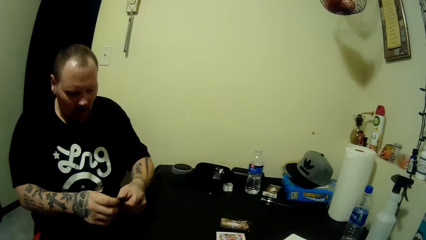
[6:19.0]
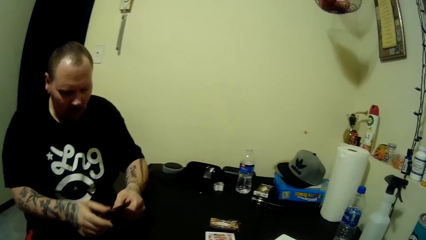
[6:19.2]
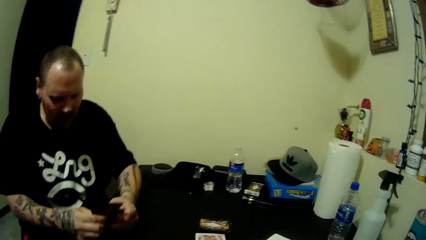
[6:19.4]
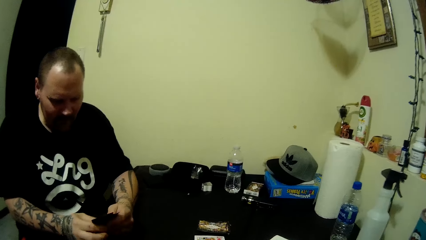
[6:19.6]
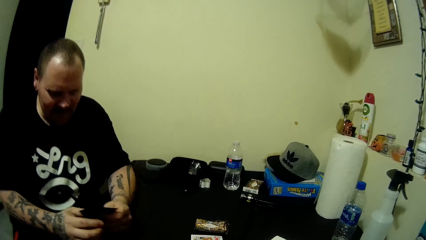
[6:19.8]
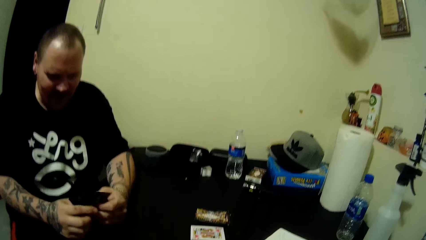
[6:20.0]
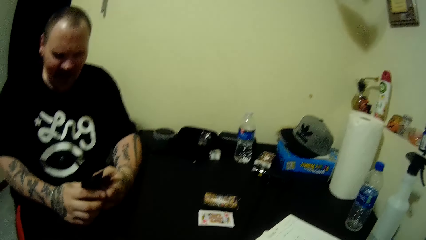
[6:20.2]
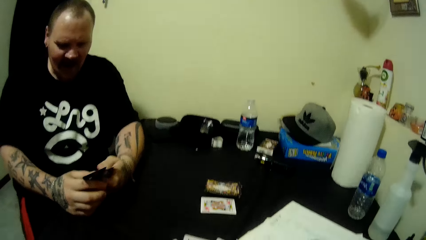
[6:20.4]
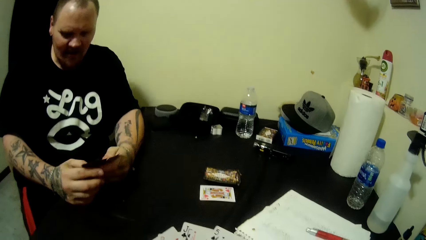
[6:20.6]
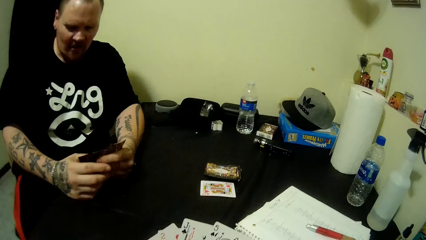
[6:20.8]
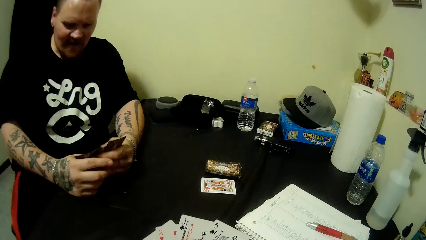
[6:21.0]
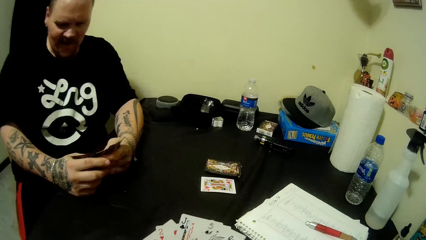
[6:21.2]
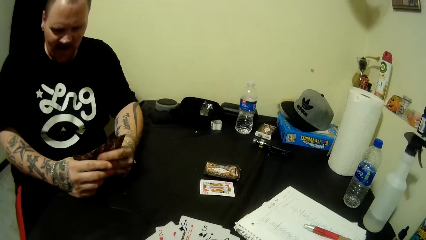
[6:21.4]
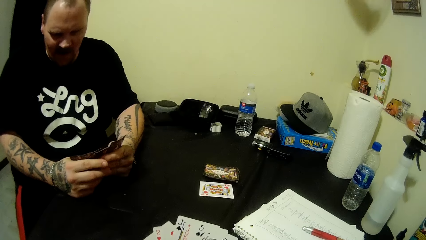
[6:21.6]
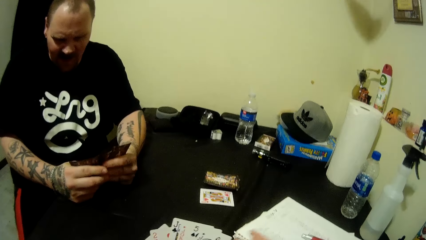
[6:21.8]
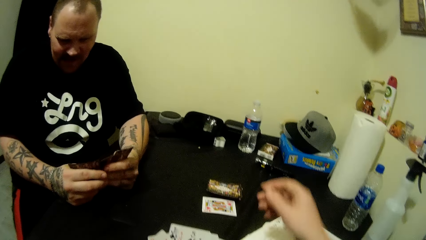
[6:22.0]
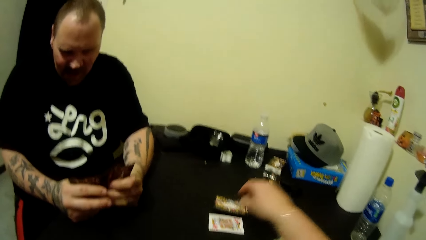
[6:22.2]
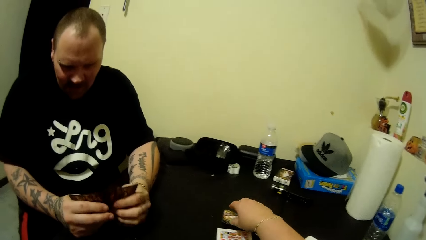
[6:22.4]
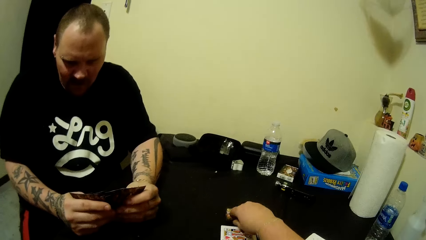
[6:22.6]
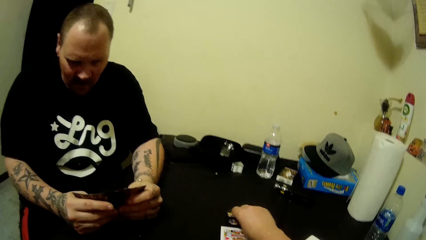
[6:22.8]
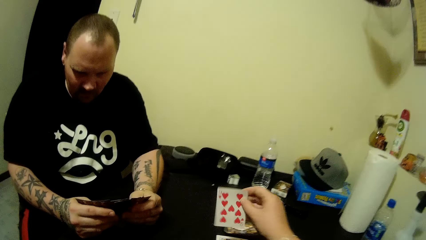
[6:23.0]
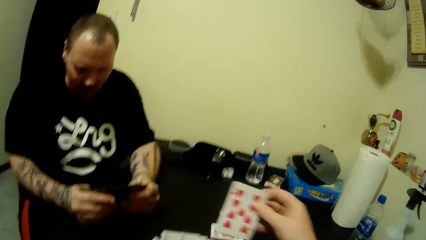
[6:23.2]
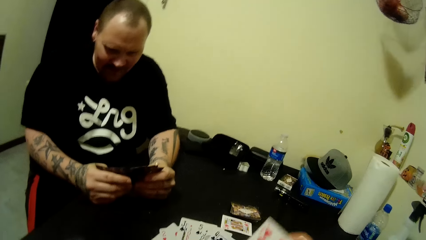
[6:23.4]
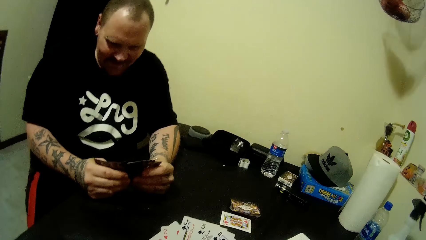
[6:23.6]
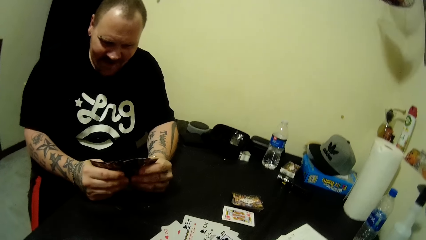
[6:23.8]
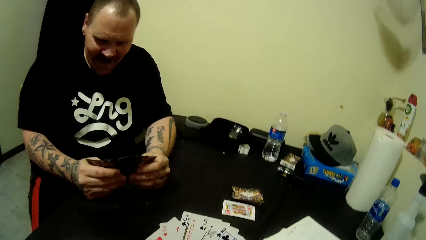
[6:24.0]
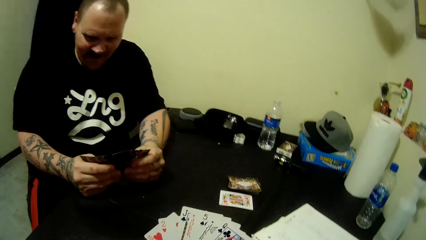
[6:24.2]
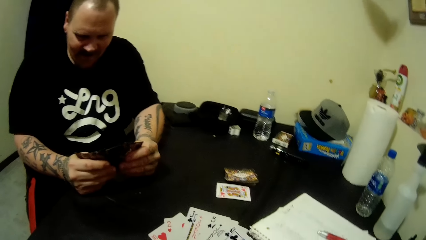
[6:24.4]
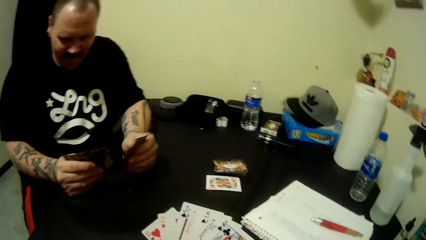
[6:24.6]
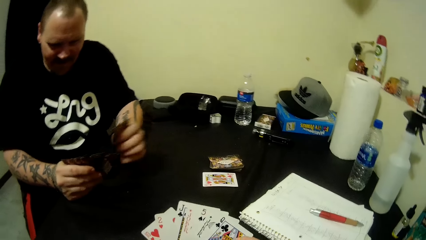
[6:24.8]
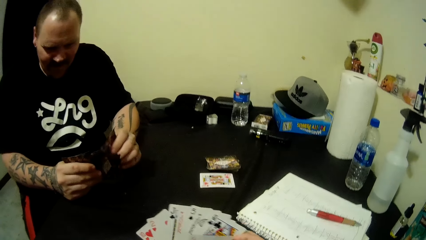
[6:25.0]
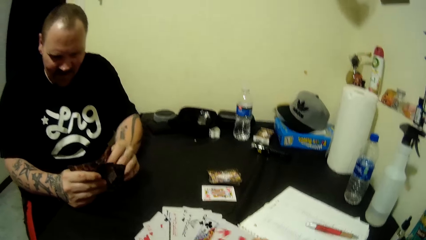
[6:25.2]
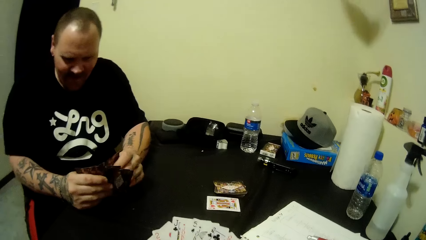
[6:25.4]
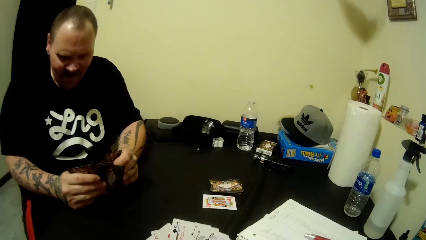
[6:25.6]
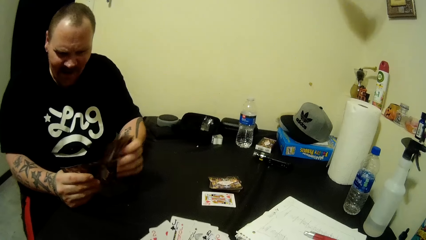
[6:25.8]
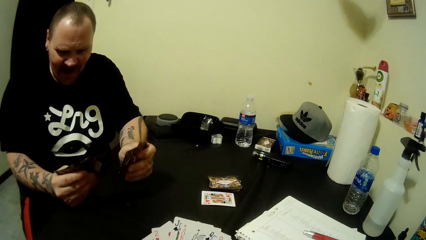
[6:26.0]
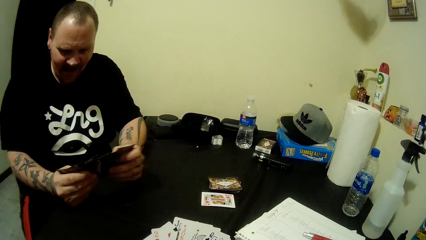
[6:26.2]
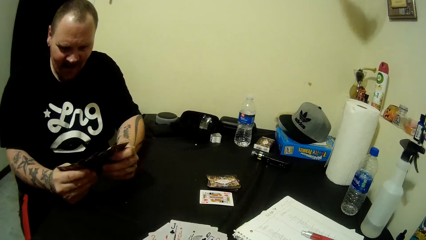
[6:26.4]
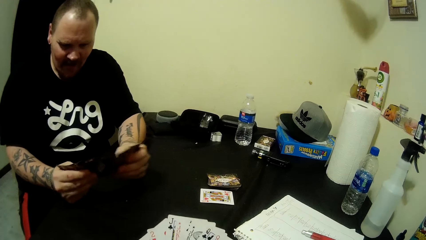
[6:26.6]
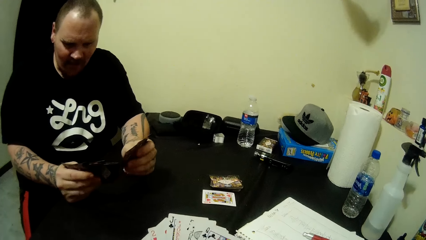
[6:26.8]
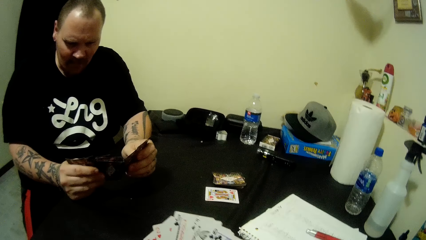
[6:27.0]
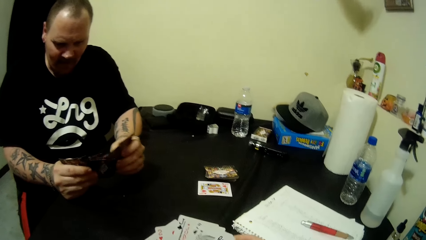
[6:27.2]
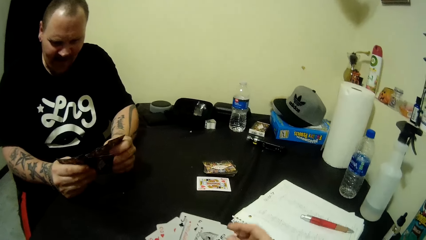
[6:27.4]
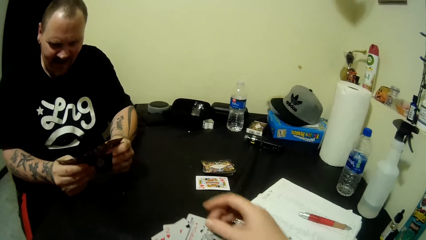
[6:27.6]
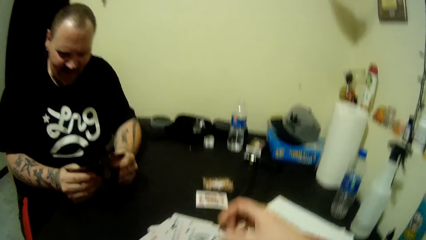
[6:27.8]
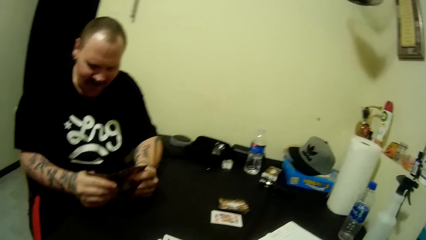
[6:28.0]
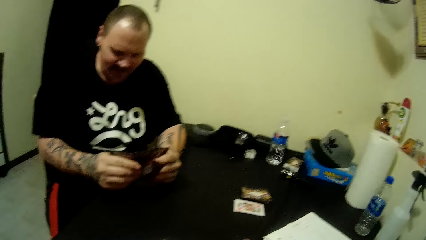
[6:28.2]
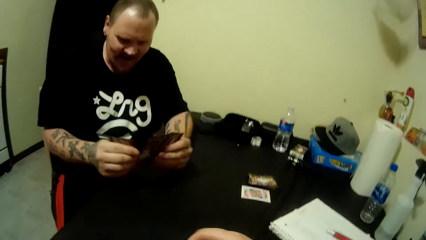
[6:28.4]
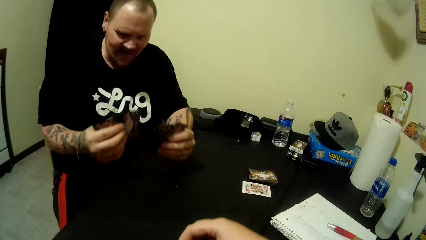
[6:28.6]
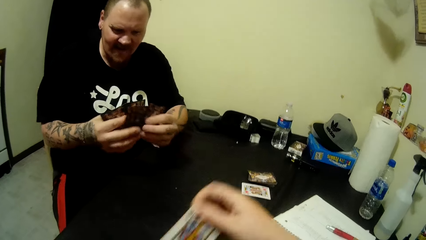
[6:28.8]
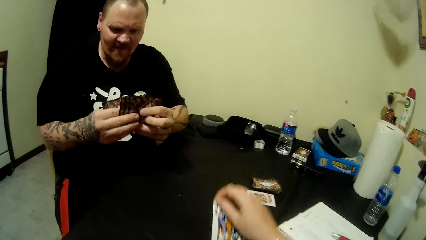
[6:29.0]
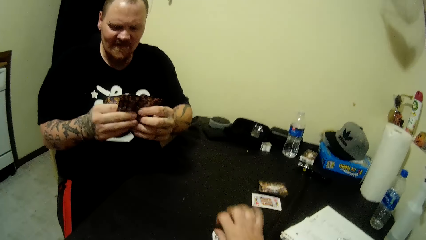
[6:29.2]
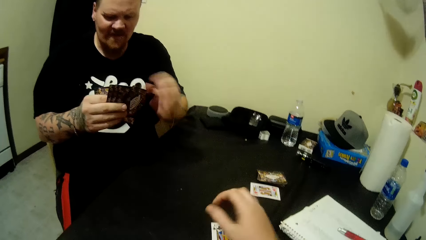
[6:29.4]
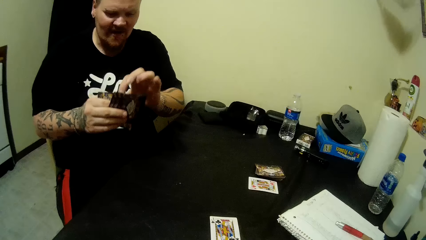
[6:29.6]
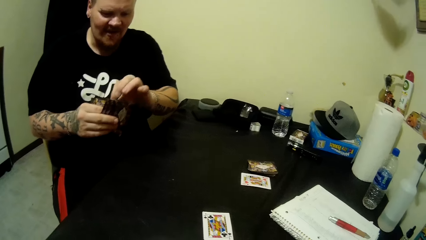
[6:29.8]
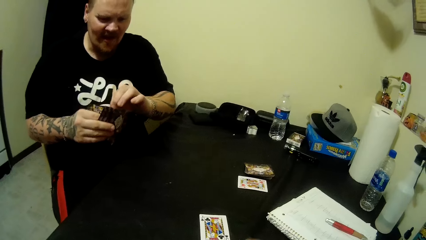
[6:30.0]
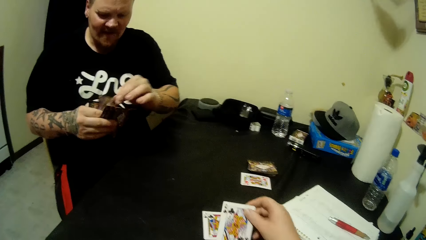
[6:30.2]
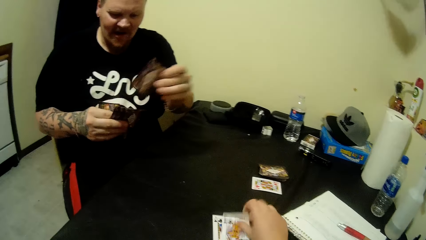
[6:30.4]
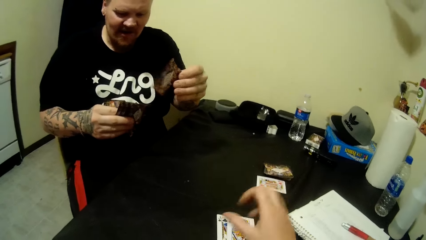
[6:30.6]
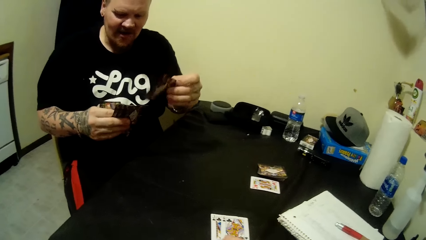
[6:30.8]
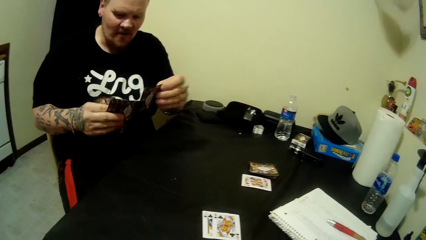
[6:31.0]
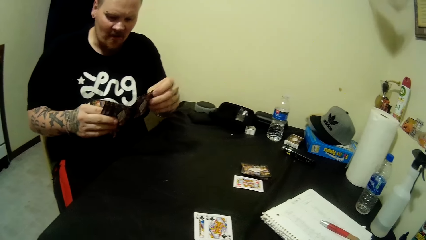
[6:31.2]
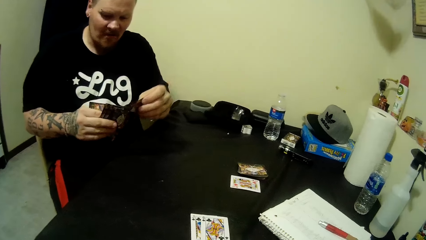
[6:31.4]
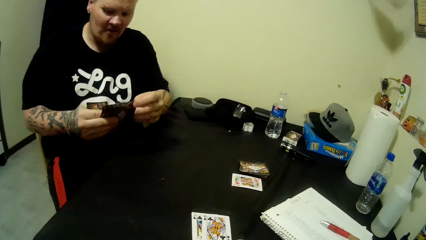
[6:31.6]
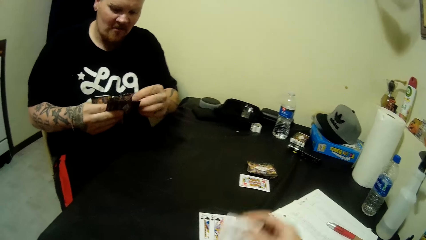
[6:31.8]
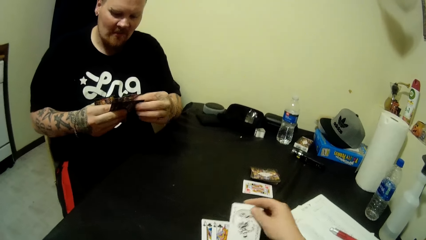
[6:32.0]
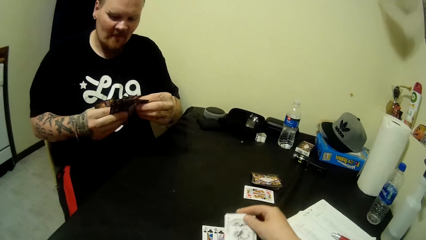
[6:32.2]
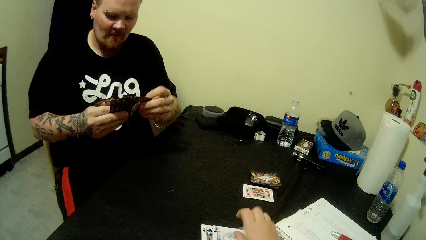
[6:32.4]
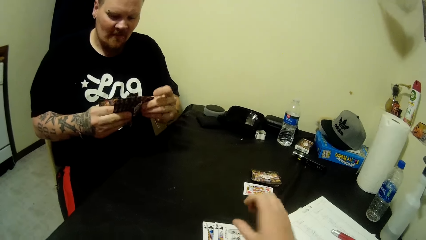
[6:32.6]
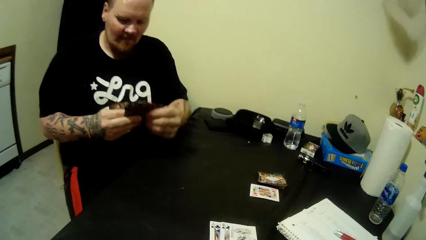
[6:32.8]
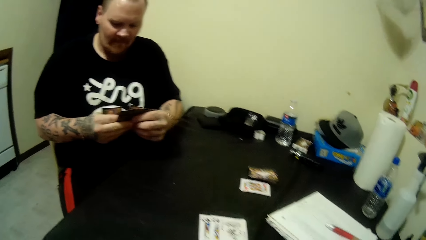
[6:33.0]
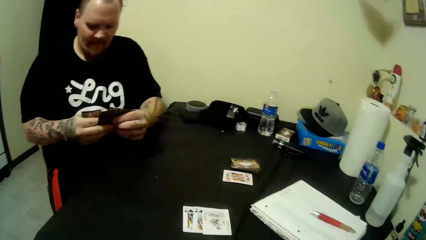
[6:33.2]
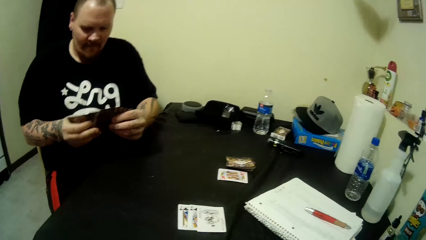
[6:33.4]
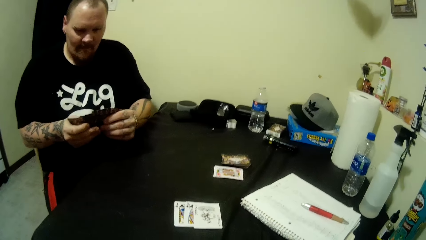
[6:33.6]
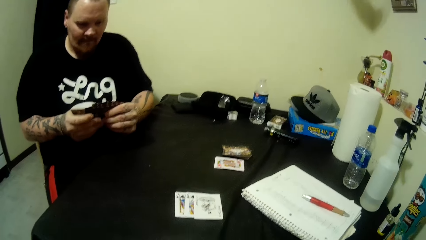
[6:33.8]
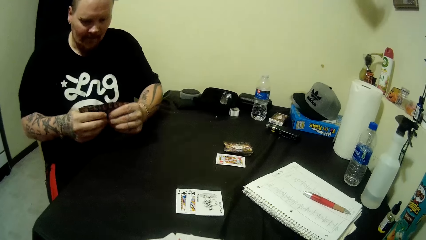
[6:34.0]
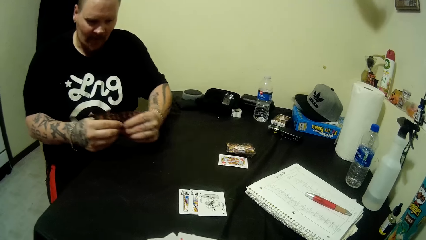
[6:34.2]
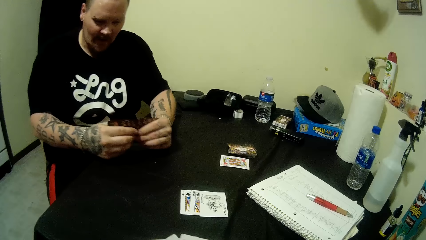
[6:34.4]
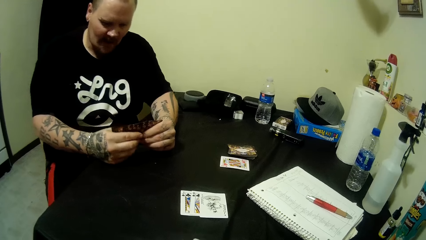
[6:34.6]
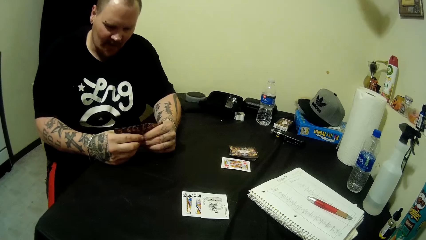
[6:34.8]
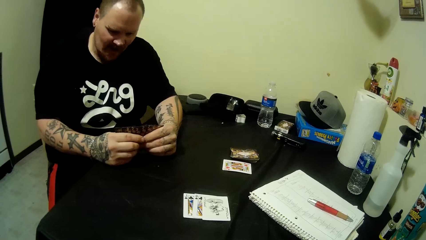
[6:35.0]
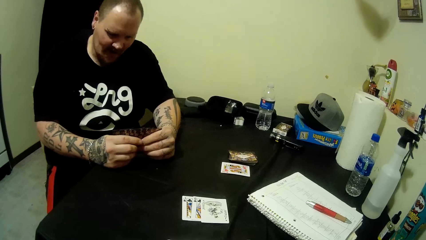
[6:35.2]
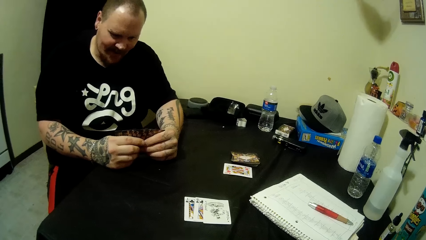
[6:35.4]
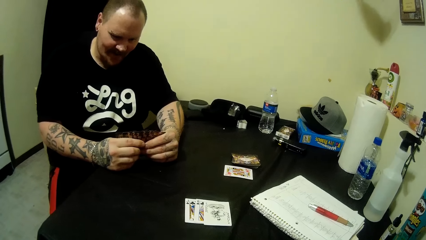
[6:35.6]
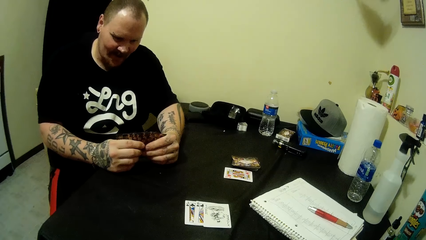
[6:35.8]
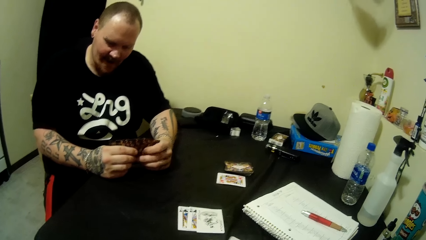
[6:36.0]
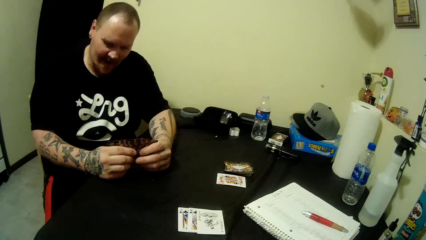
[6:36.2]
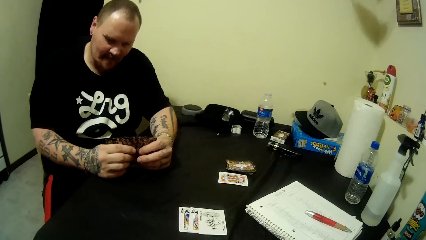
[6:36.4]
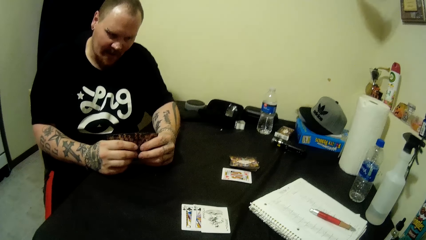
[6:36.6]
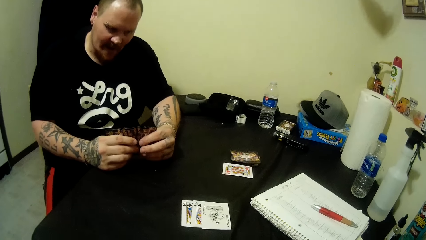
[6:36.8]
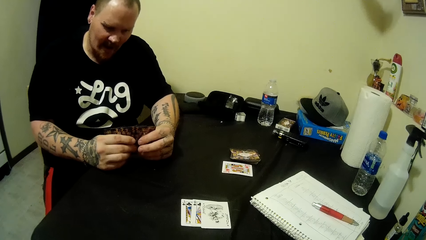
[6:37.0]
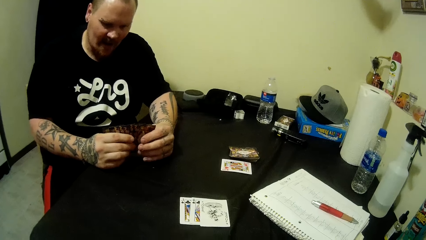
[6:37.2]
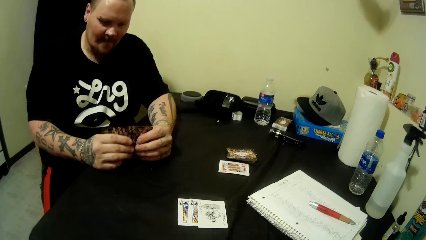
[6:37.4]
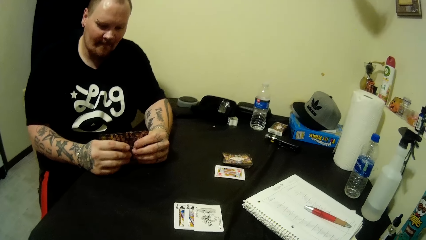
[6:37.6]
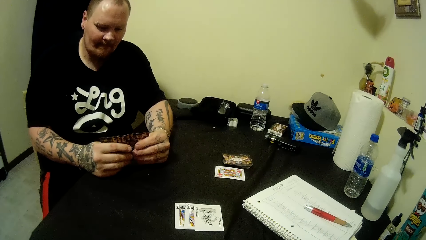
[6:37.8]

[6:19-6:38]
The man picks up the cards on the edge of the table with his right hand, and arranges the cards in his two hands. The man looks at the card. The camera wearer picks up a card from the table with her right hand. The man looks at the card. The camera wearer holds the cards. She places cards on the table with her right hand. The man holds the card.
